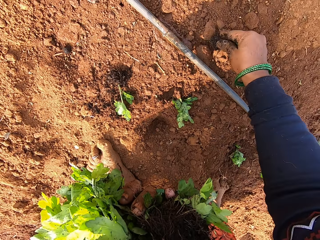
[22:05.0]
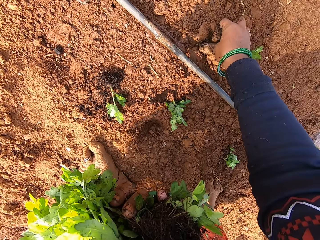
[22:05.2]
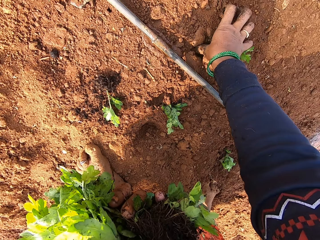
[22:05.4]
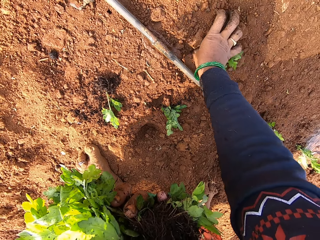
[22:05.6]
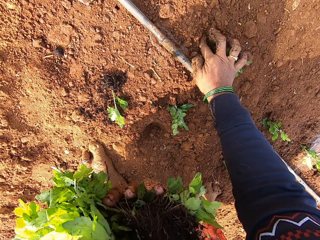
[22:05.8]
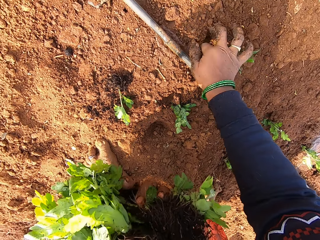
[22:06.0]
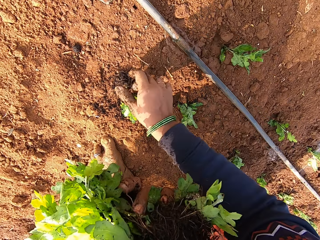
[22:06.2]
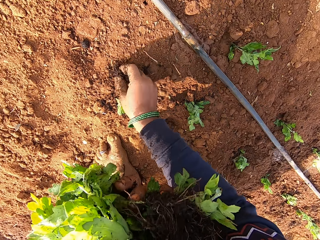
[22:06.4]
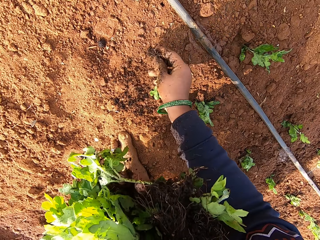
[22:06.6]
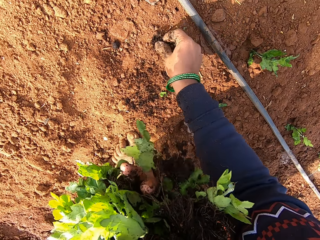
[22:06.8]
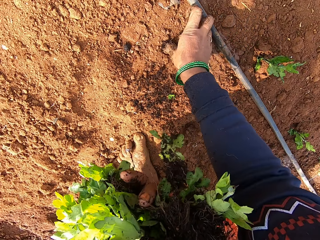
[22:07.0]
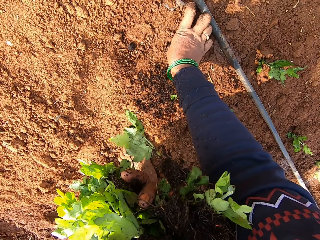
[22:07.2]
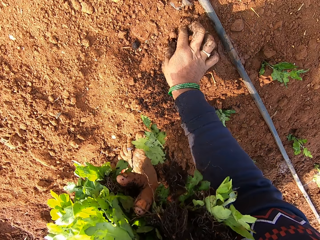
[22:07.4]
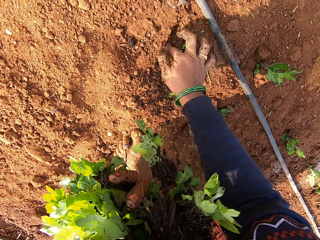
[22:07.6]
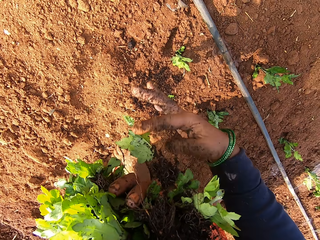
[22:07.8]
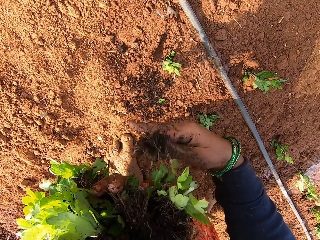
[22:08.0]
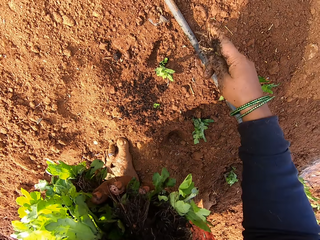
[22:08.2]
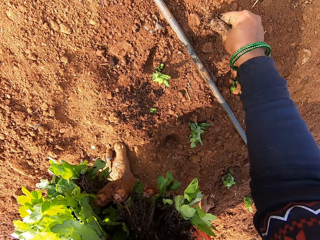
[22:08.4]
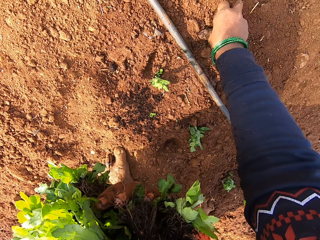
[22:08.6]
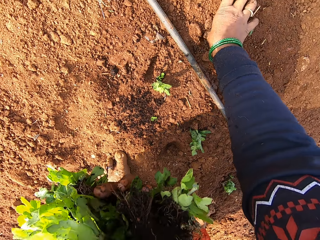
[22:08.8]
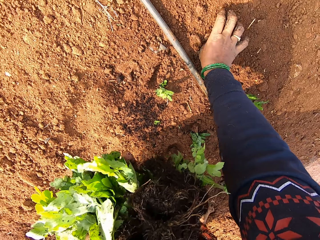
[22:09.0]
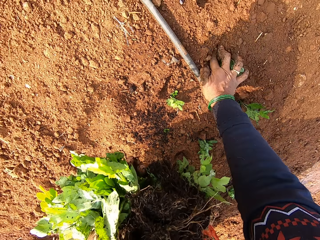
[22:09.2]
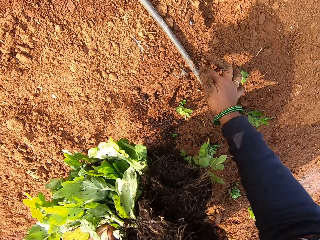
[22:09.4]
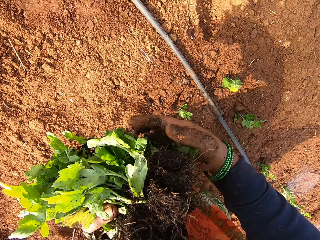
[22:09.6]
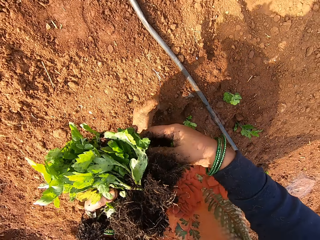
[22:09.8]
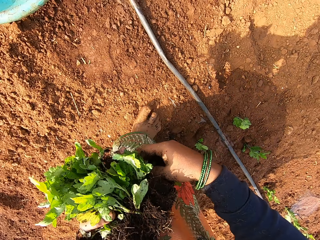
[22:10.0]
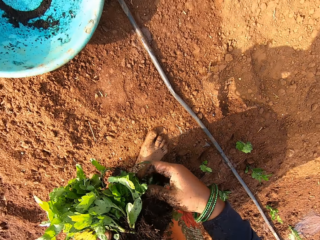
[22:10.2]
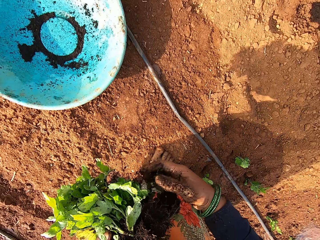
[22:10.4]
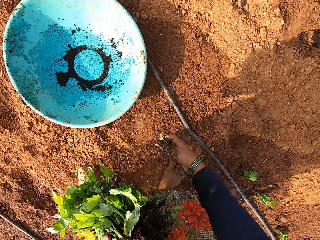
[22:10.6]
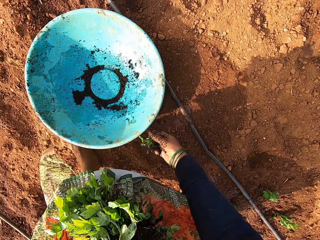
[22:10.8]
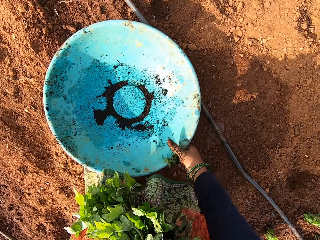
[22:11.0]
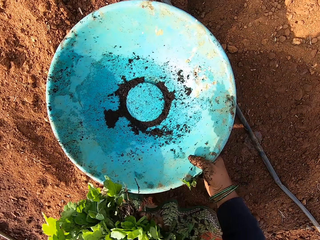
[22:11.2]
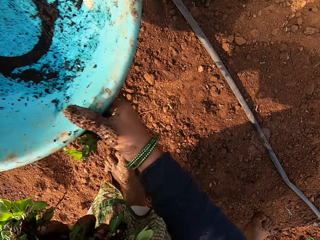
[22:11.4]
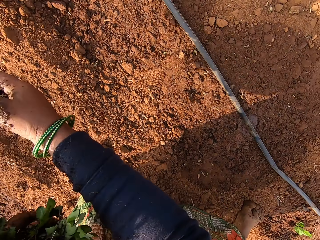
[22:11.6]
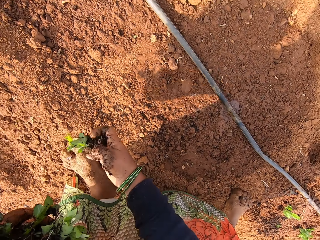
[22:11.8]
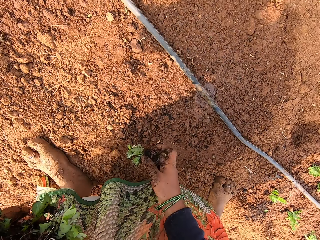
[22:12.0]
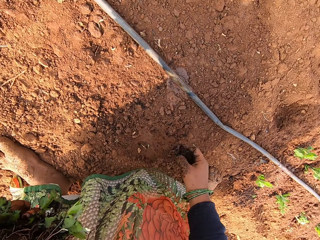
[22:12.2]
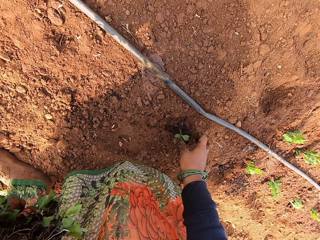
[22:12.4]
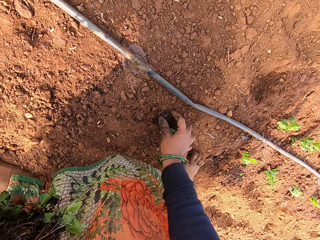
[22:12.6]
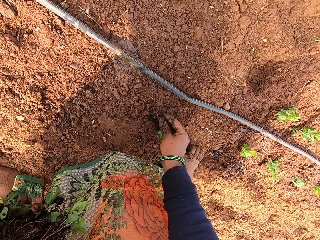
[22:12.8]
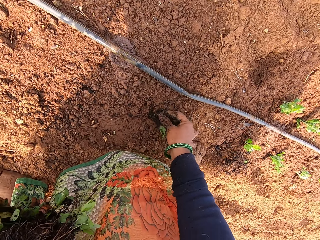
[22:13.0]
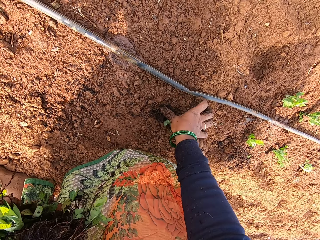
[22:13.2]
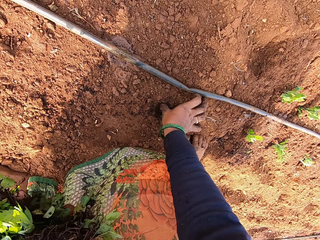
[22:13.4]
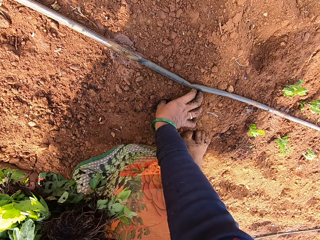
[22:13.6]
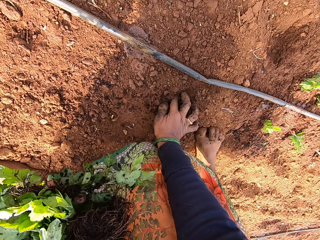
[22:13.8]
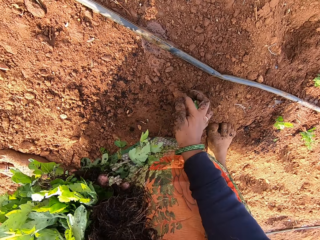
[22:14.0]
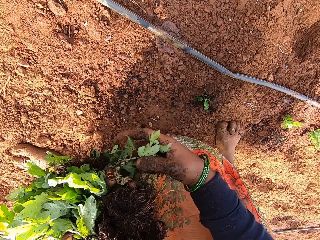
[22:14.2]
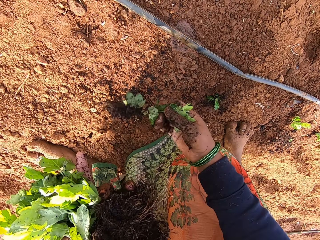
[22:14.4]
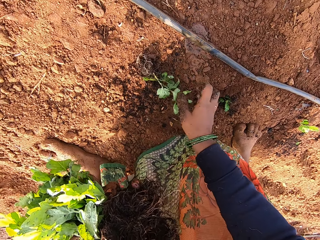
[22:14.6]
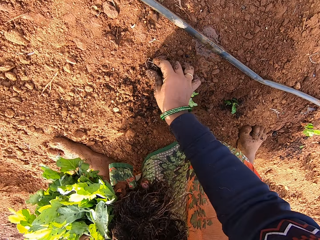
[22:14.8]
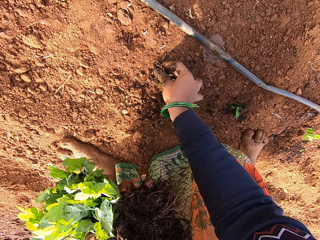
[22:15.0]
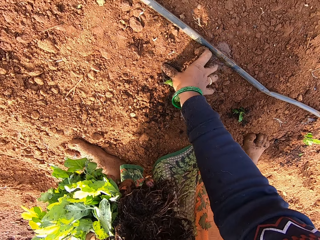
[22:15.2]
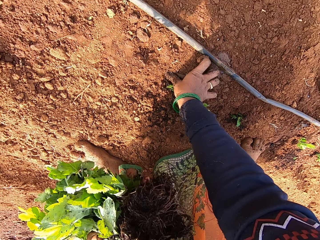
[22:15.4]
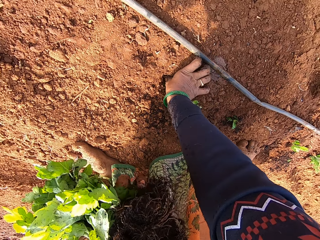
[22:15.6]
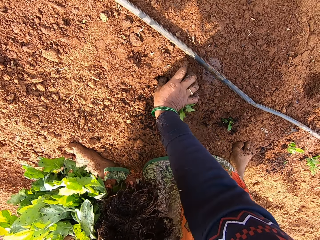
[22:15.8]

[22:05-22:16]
The camera wearer plants the seedling in the ground with her right hand. She picks a seedling from the ground with her right hand. She plants the seedling in the ground with her right hand. She picks a seedling from her left hand with her right hand. She plants the seedling in the ground with her right hand. She picks a seedling from her left hand with her right hand. She moves forward. She adjusts the bowl on the ground with her right hand. She throws a basin. She plants the seedling in the ground with her right hand. She picks a seedling from her left hand with her right hand. She plants the seedling in the ground with her right hand.

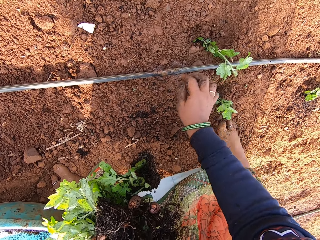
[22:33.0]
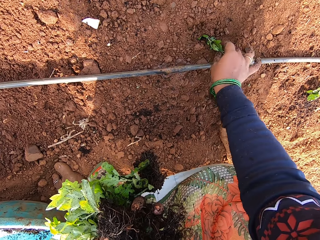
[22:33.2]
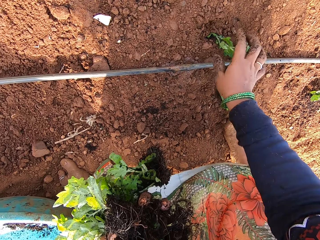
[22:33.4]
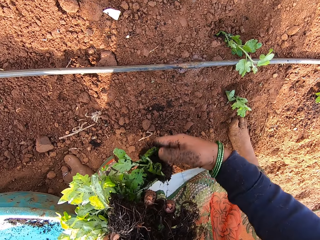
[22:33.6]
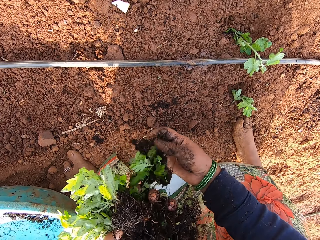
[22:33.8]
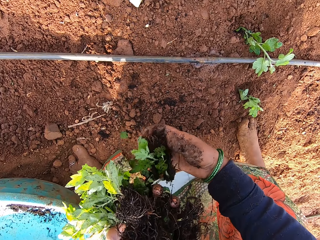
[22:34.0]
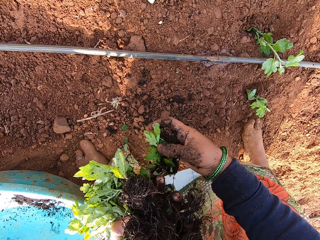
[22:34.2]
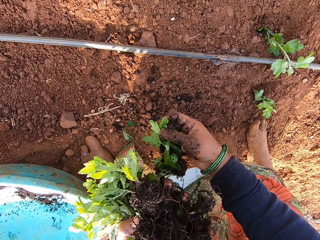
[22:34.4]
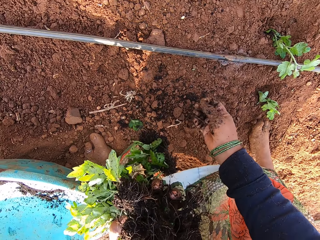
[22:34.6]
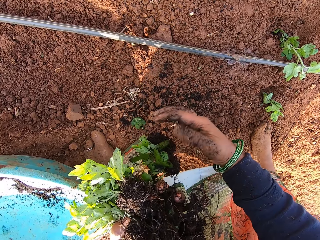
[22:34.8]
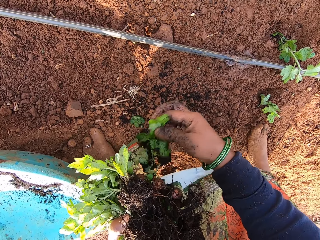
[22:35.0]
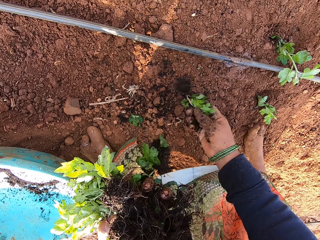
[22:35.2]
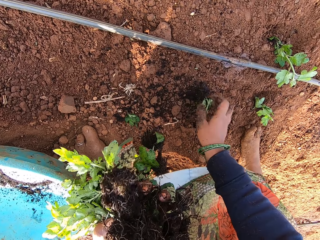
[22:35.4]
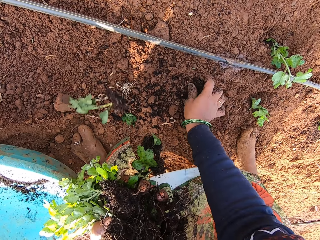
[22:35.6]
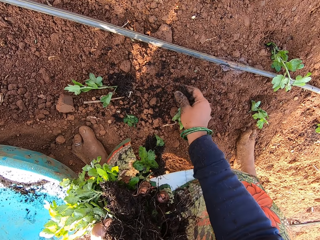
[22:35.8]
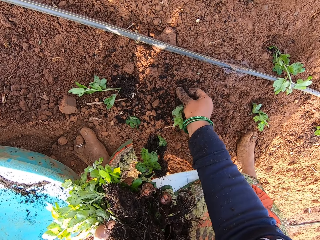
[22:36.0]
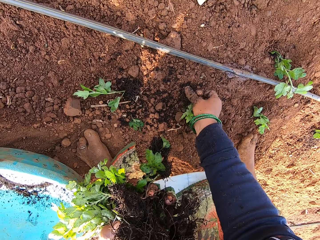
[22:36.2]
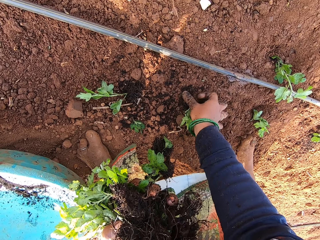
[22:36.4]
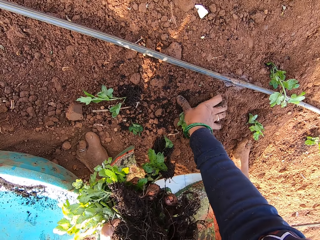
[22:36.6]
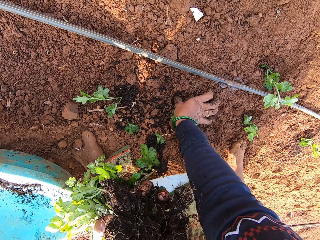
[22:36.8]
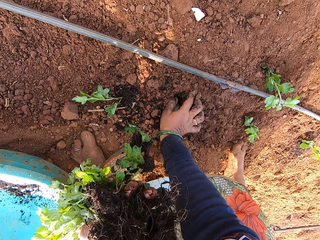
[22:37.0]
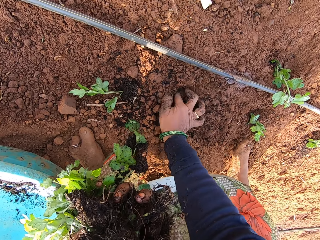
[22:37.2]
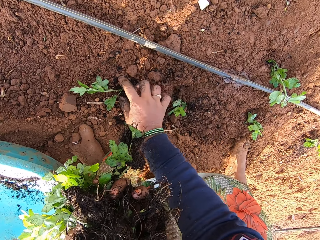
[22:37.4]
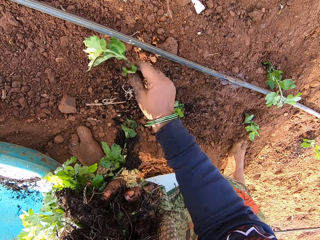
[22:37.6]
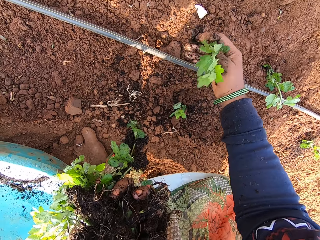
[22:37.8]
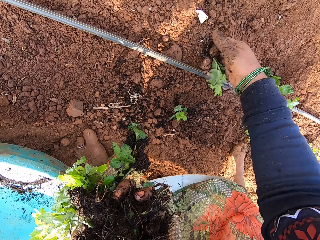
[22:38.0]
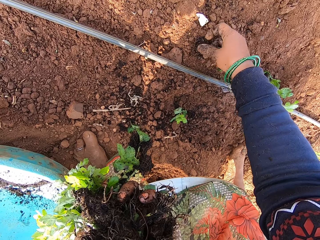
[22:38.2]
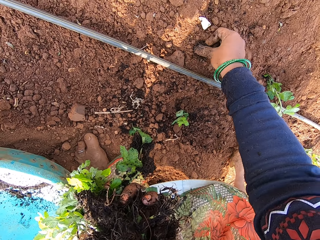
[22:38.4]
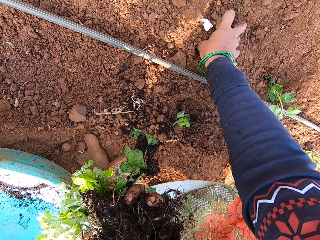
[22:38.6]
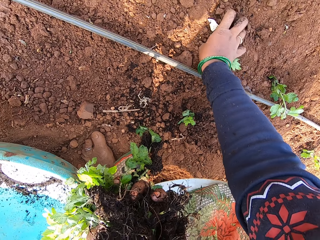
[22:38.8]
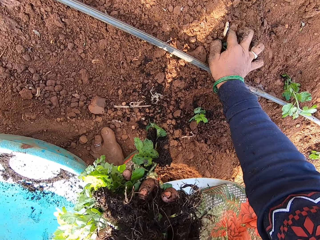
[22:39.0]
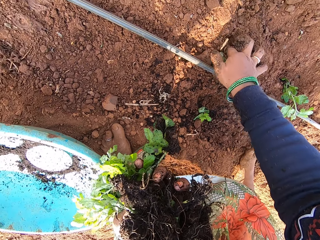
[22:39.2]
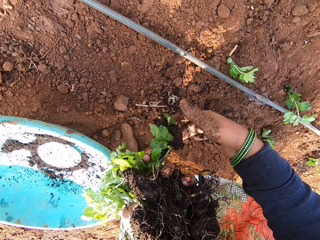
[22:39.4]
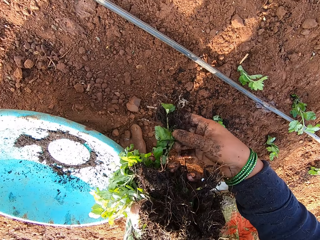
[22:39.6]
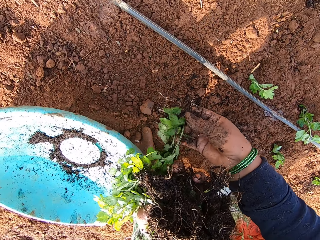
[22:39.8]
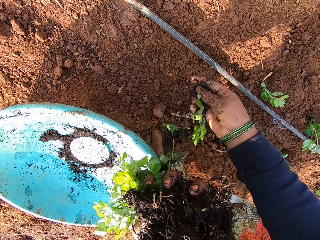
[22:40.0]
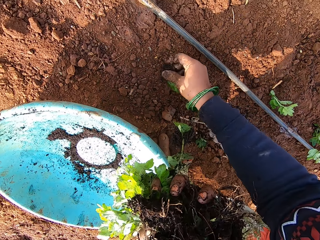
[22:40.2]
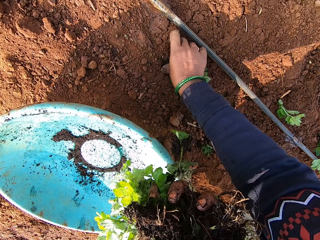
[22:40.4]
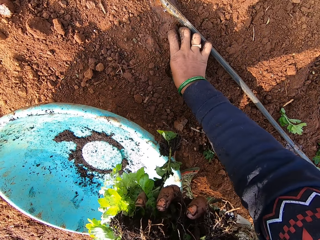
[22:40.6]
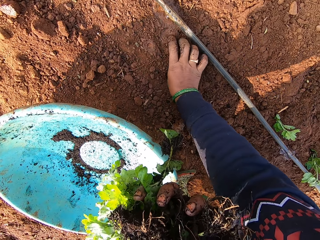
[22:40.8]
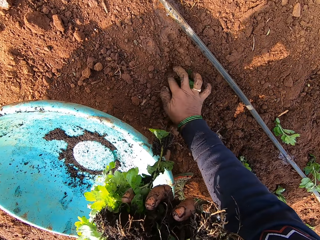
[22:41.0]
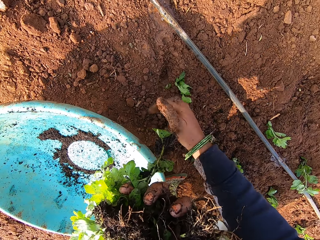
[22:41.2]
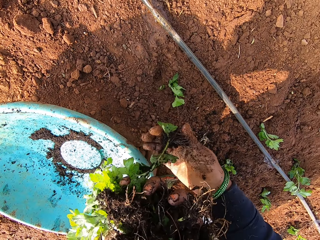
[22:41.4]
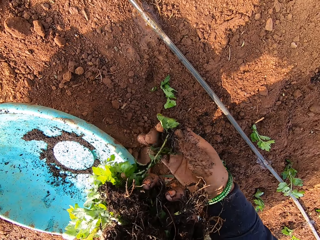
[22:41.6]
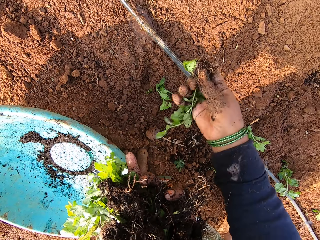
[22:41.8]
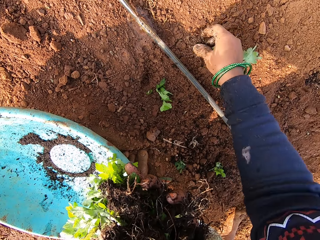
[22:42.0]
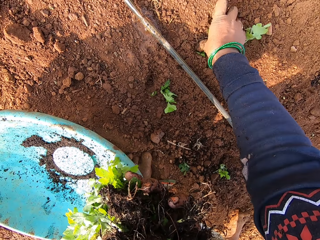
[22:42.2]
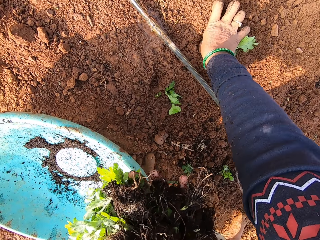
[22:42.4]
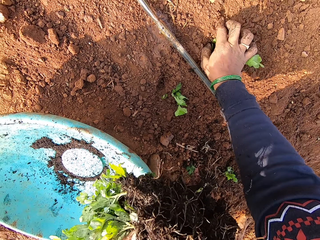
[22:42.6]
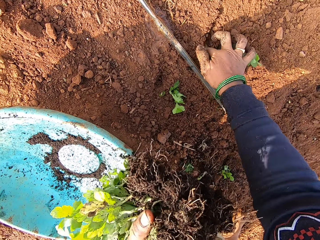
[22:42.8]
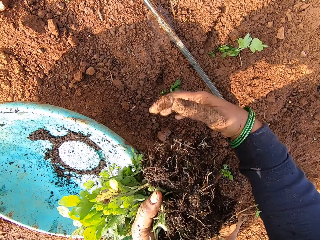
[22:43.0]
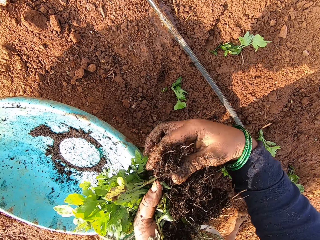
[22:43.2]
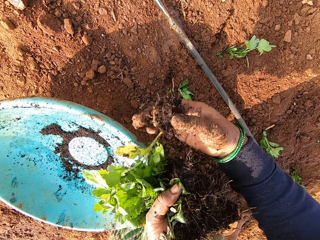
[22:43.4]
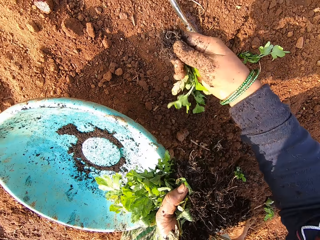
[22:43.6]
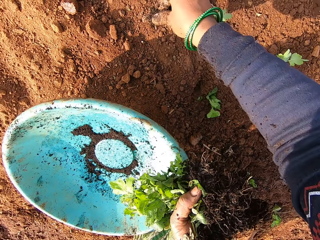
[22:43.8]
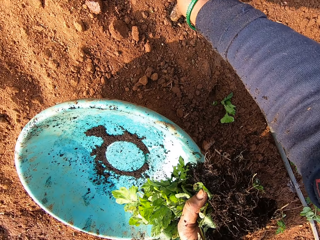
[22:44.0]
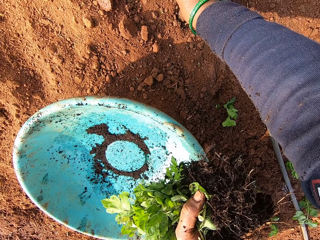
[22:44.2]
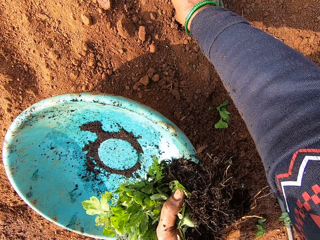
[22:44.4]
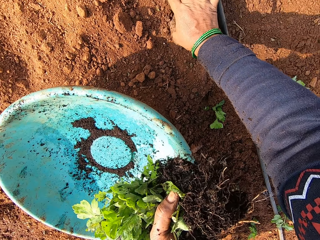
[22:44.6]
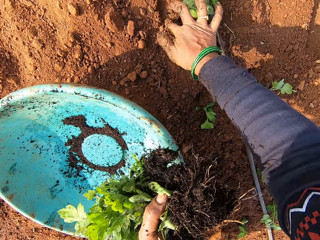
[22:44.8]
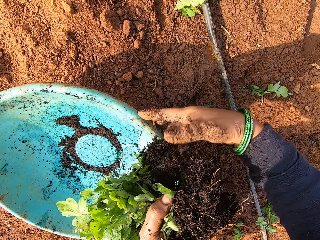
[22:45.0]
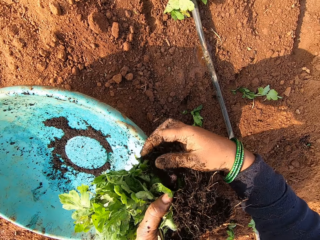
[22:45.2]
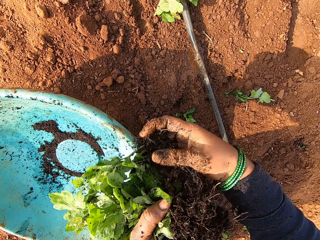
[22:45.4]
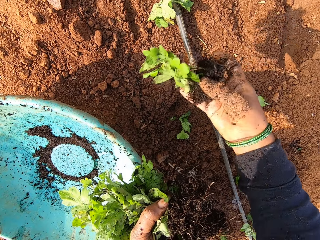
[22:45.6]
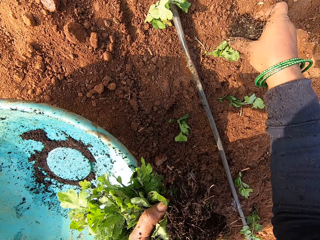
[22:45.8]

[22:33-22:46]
The camera wearer dusts sand off some seedlings in her left hand with her right hand. She plants a seedling in the ground with her right hand. She picks a seedling from the ground with her right hand. She plants the seedling in the ground with her right hand. She picks a seedling from her left hand with her right hand. She plants the seedling in the ground with her right hand. She picks a seedling from her left hand with her right hand. She plants the seedling in the ground with her right hand. She picks a seedling from her left hand with her right hand. She plants the seedling in the ground with her right hand. She picks a seedling from her left hand with her right hand.
